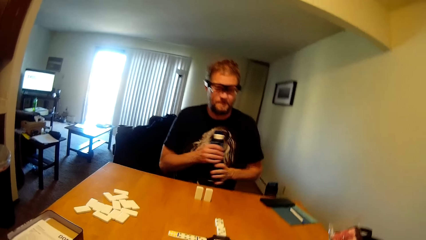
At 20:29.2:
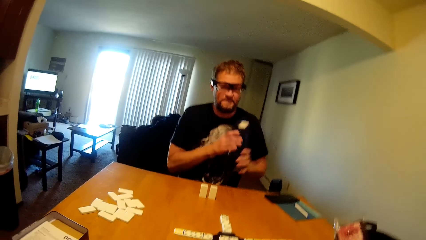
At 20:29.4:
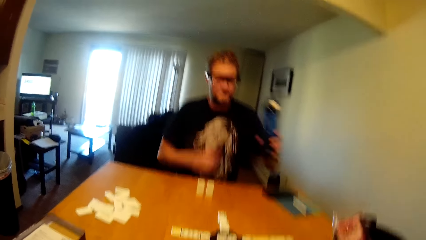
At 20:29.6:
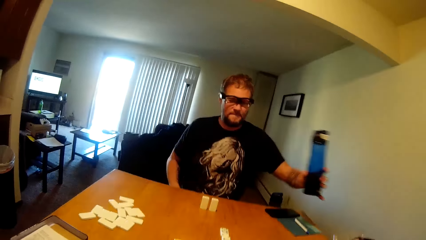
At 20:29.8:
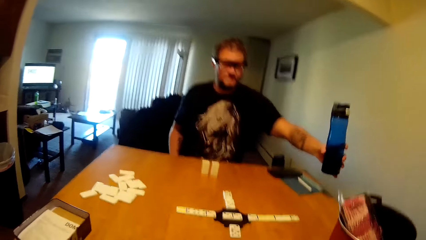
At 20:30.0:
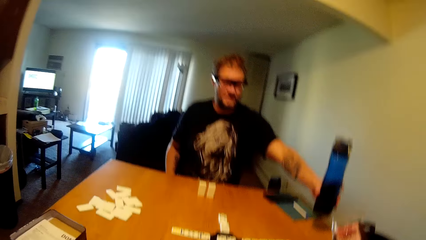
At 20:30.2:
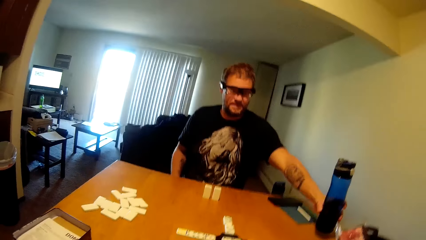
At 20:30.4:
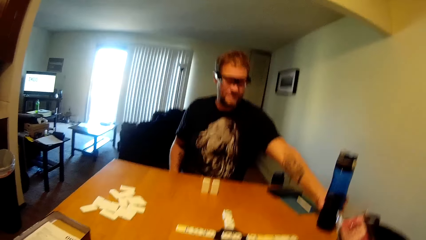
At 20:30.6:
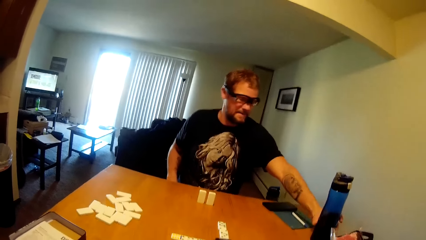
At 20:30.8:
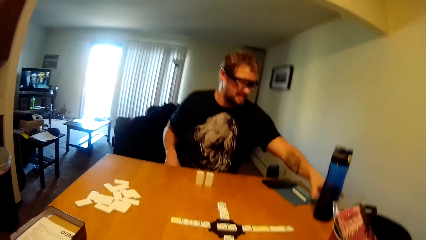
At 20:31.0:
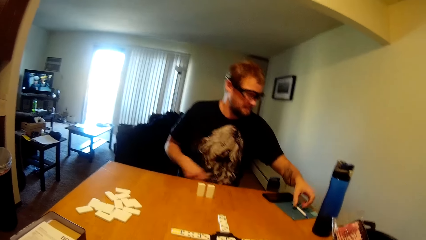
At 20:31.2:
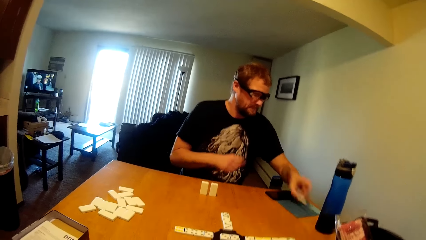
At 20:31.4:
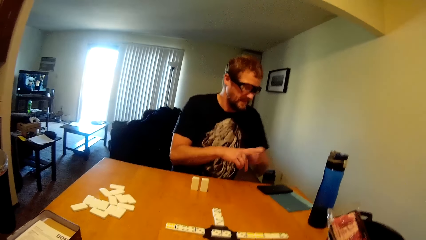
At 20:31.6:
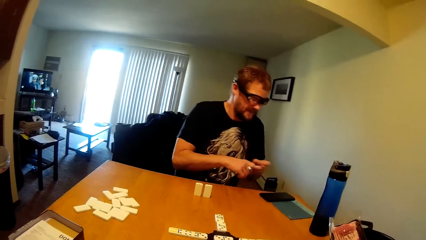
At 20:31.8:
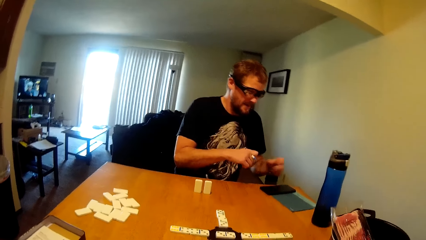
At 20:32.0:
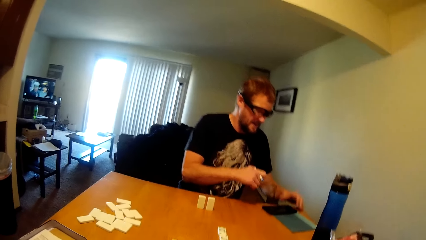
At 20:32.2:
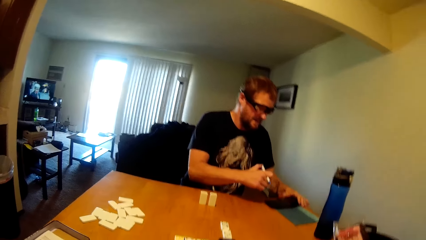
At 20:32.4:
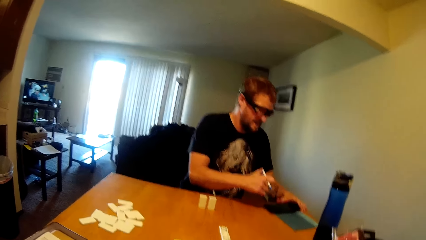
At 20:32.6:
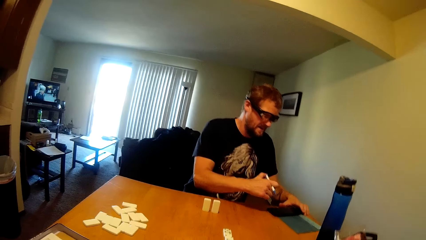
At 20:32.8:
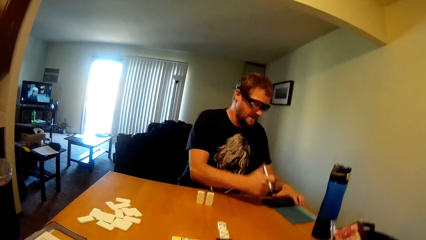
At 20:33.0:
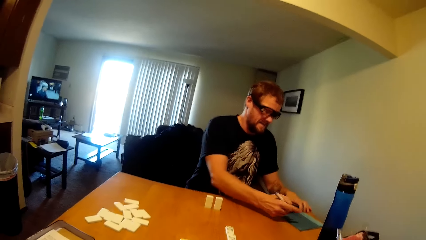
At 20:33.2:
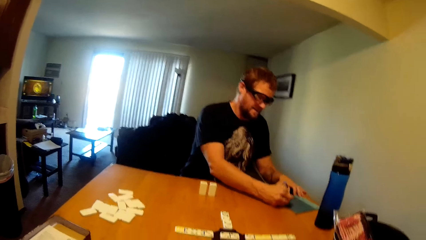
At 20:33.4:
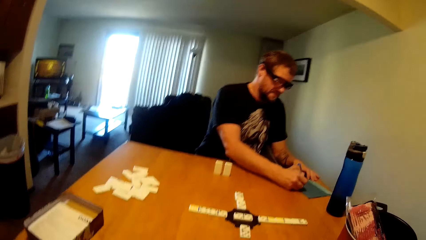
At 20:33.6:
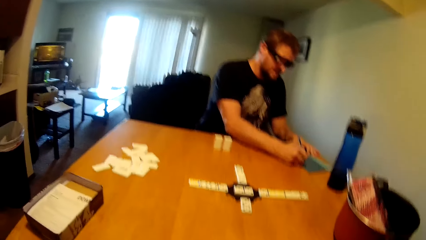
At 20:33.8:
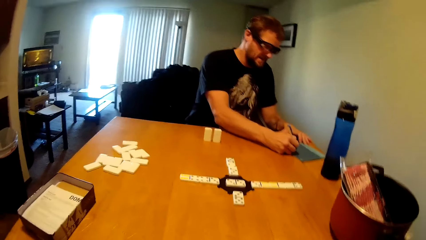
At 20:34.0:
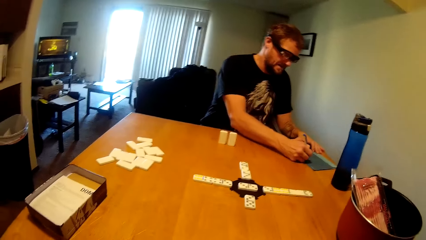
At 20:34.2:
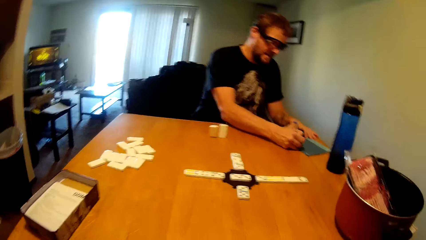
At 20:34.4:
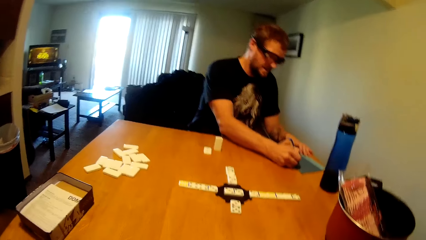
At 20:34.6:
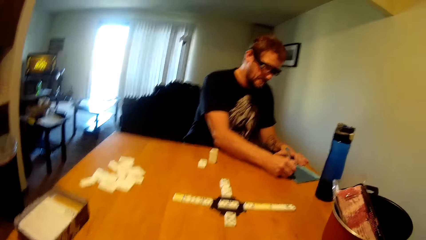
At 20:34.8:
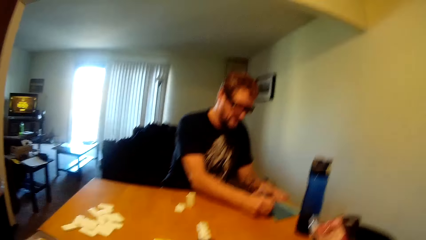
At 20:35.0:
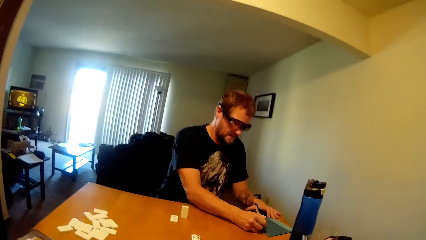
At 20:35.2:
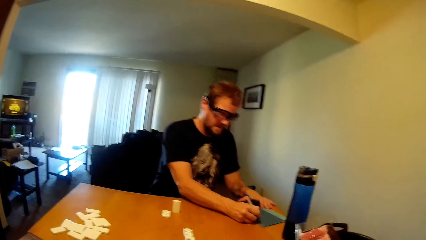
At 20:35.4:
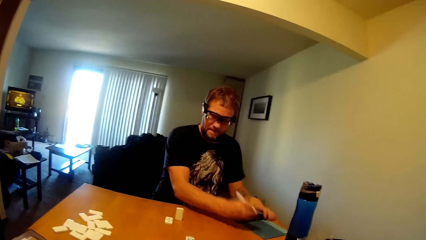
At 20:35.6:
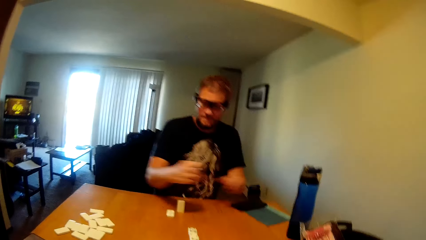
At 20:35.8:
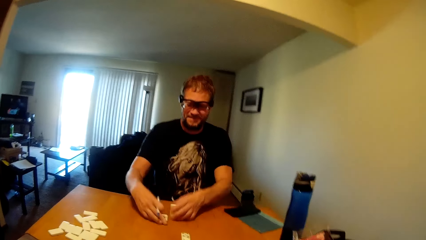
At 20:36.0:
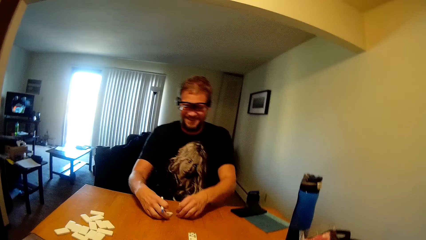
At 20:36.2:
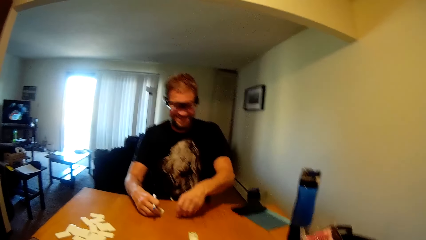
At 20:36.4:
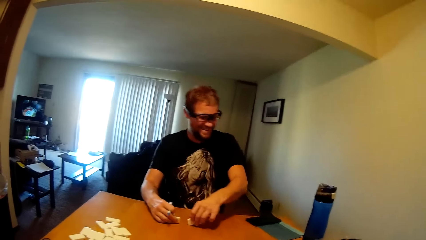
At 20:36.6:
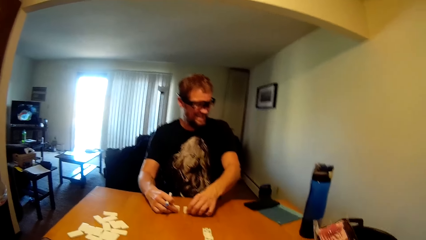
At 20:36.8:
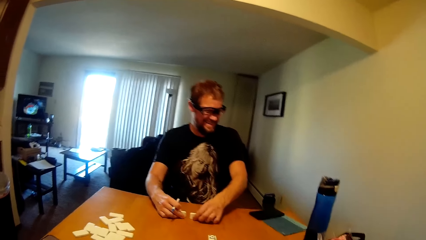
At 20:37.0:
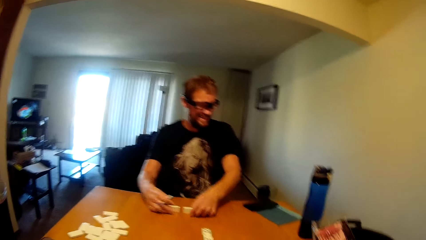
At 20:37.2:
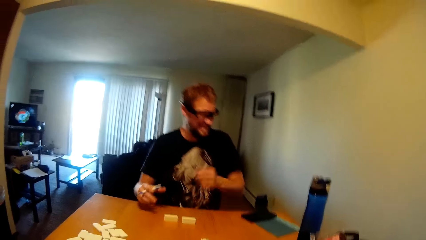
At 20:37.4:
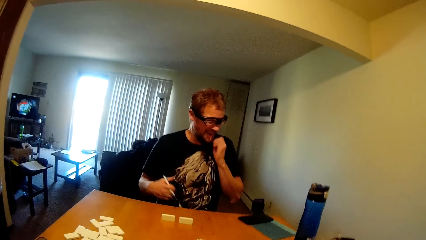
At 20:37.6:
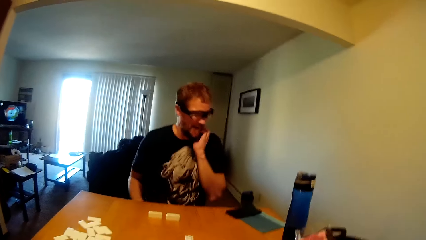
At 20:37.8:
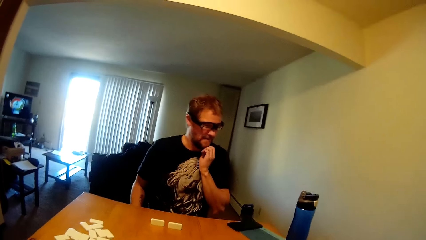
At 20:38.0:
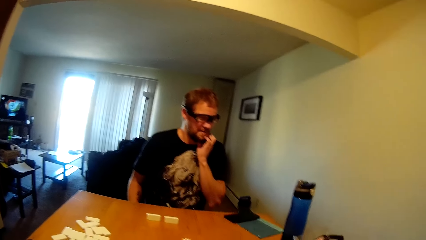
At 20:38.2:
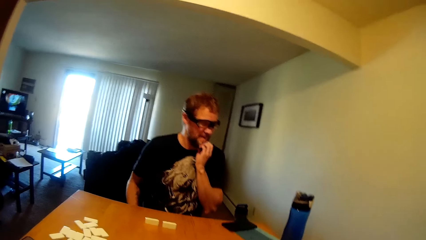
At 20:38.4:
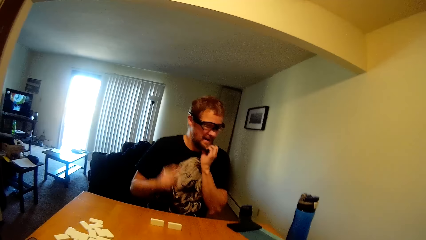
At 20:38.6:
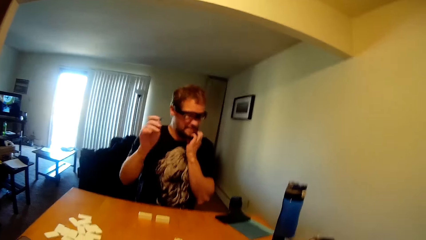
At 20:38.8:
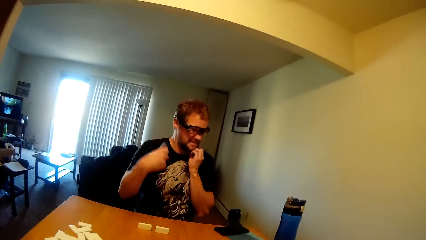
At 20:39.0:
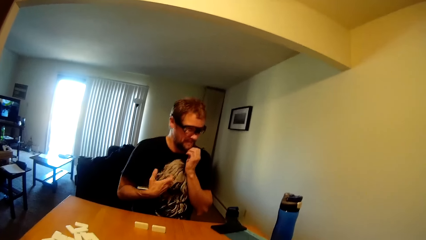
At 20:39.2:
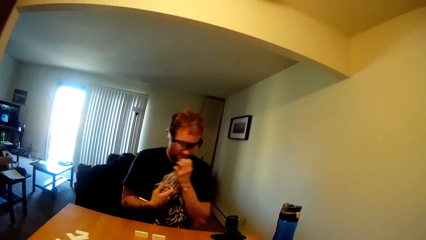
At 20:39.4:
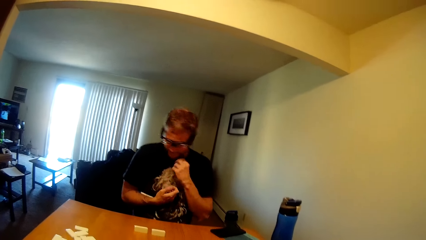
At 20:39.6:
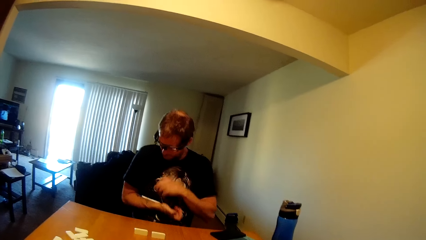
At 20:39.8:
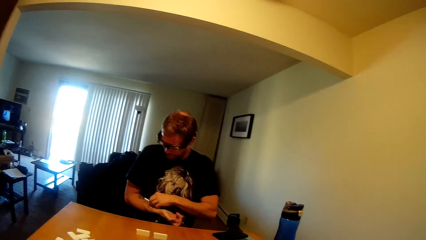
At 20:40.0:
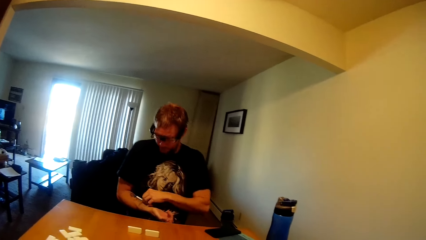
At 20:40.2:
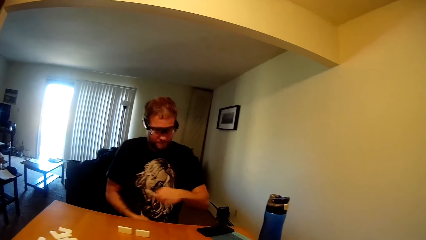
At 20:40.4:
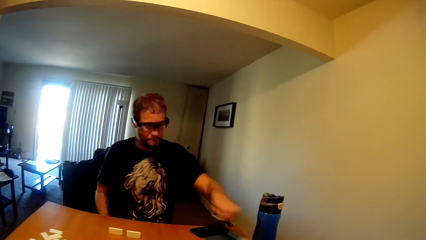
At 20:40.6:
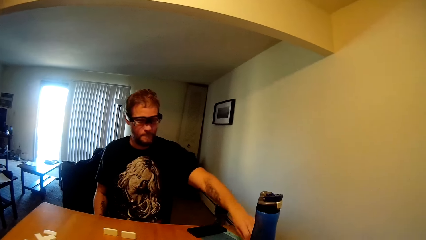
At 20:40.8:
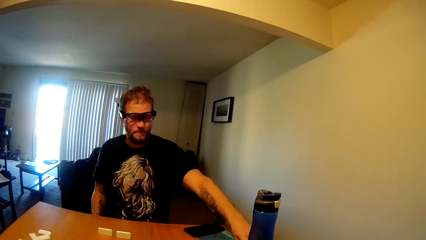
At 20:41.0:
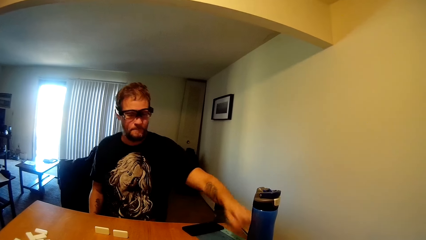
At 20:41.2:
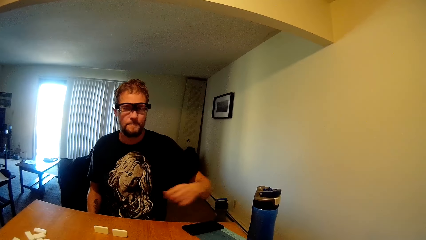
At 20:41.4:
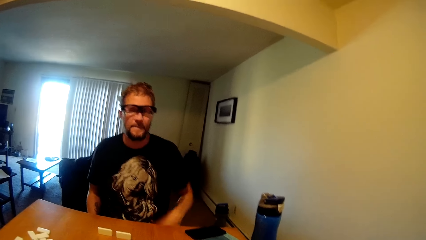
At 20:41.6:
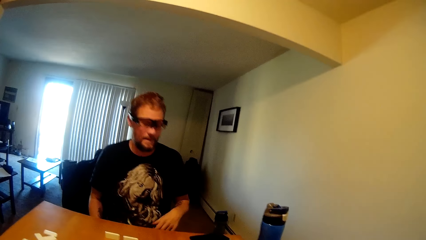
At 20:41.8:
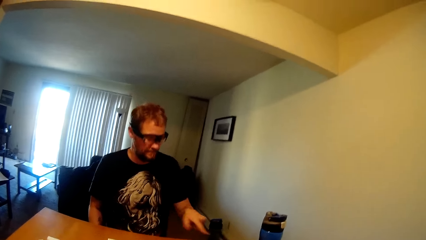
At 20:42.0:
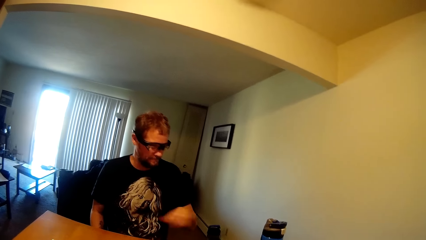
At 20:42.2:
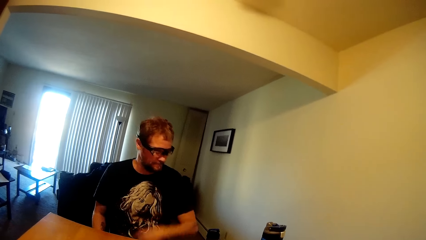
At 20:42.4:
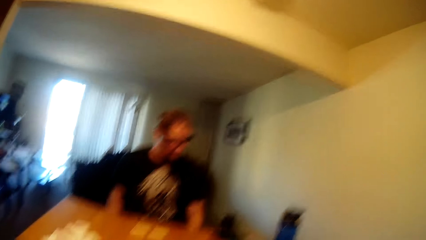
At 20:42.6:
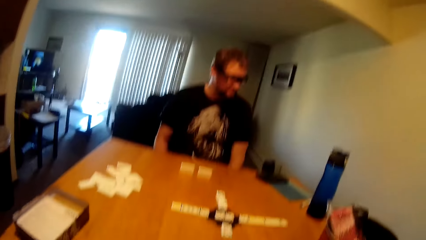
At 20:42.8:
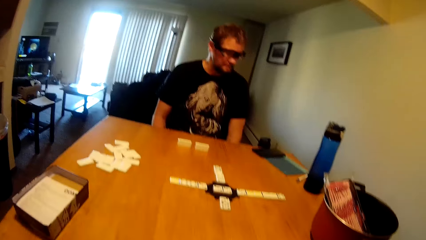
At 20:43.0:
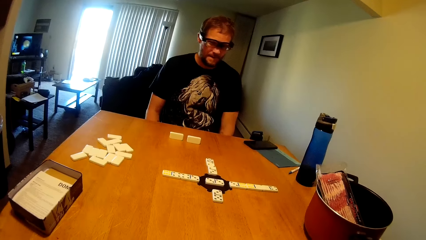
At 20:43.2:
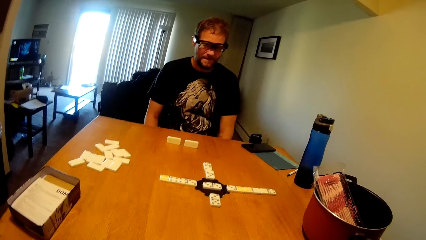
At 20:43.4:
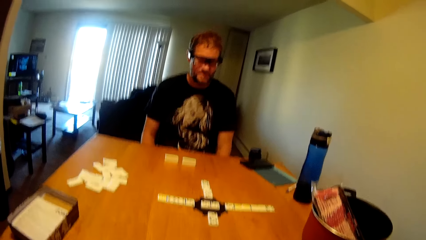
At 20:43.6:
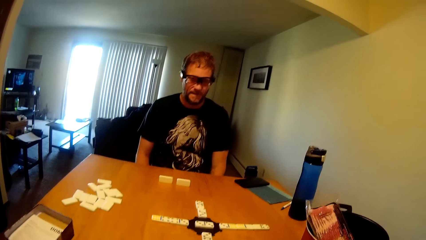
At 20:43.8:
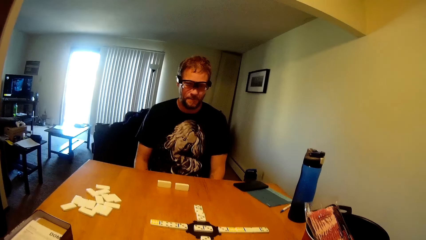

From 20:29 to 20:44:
A man puts the bottle on the table. He picks up the pen on the table. The camera wearer picks up a pen. The man writes on the file. The camera wearer writes on a book. The man picks up a dice, touches his dominoes, and itches his chin while conversing with the camera wearer. The camera wearer puts down the pen. The man puts the pen on the table. He looks at the dominoes.
